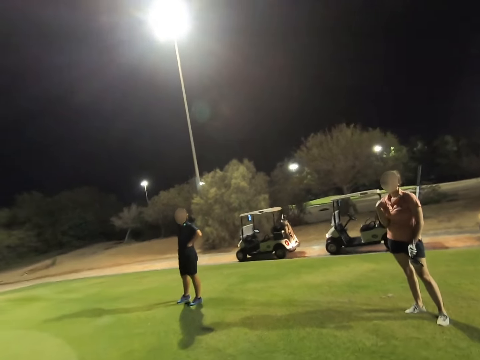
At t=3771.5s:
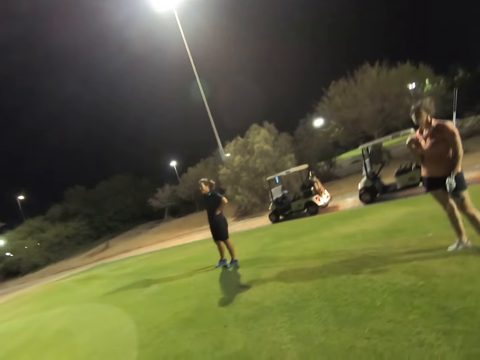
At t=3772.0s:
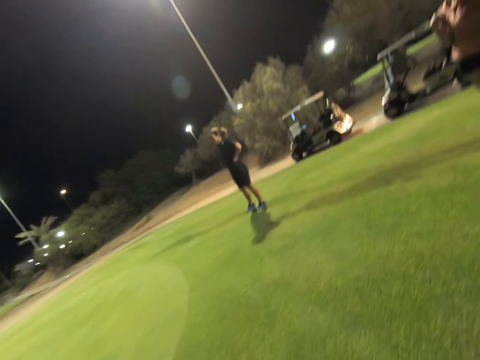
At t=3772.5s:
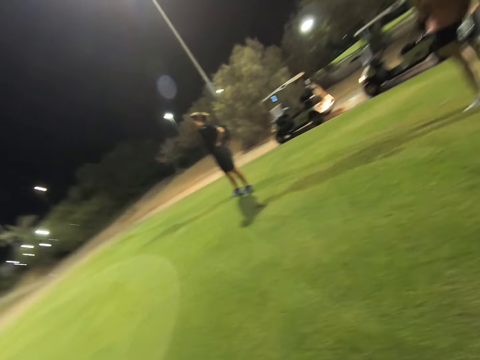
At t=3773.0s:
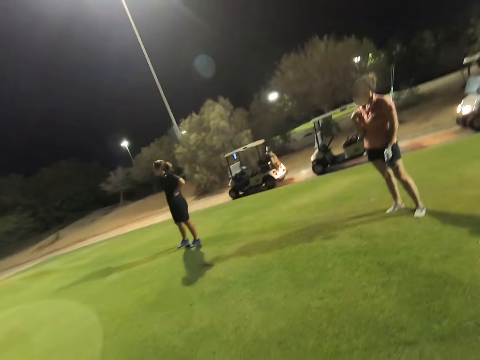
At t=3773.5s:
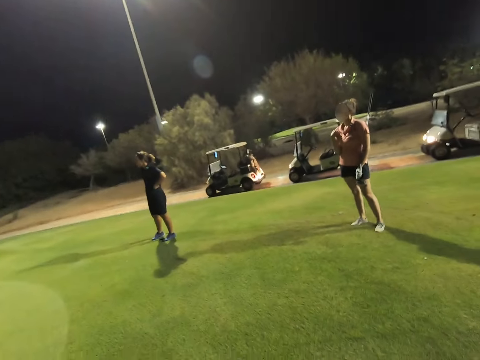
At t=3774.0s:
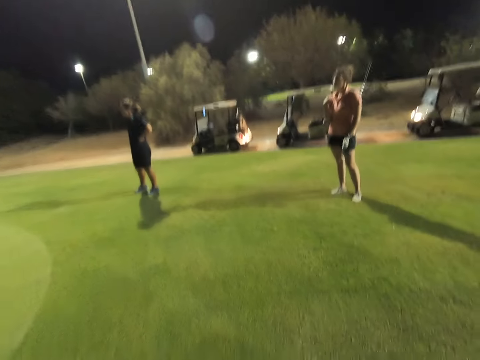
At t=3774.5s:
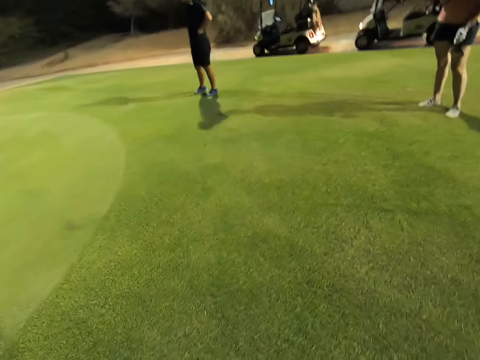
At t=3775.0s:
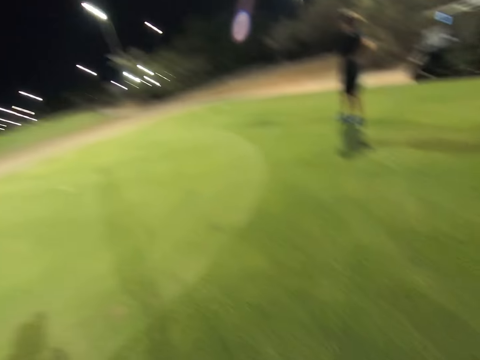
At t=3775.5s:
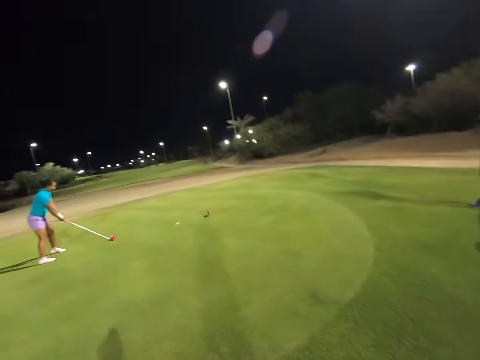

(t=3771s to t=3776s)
The camera wearer looks at a woman and another woman.

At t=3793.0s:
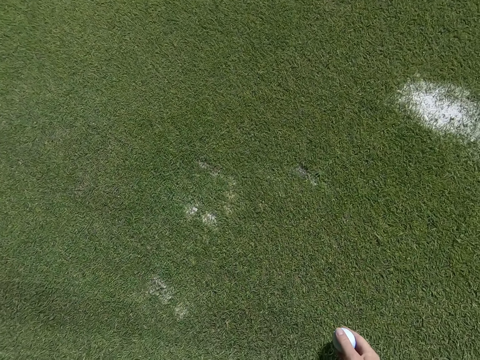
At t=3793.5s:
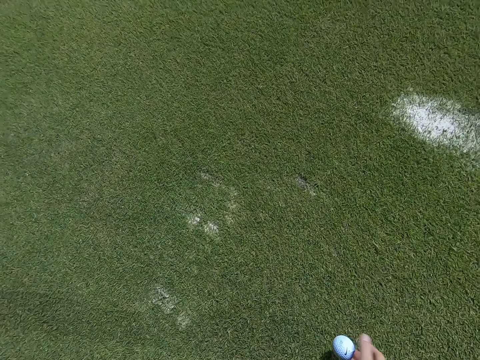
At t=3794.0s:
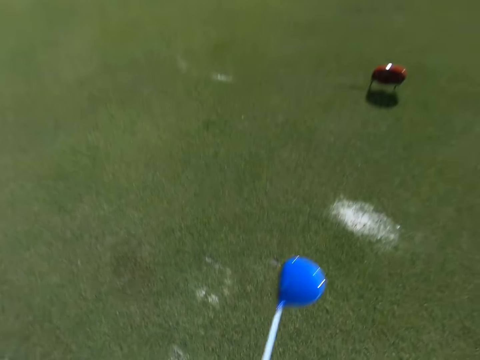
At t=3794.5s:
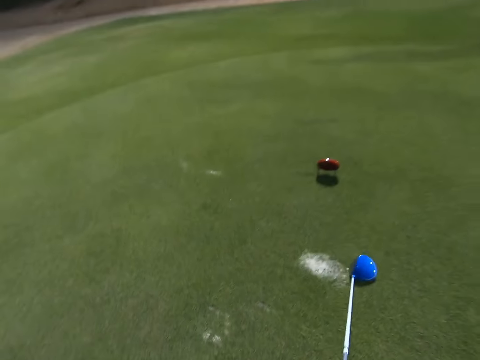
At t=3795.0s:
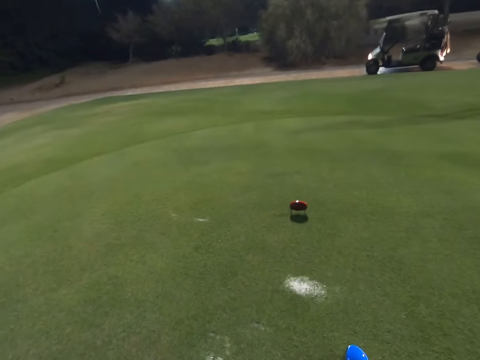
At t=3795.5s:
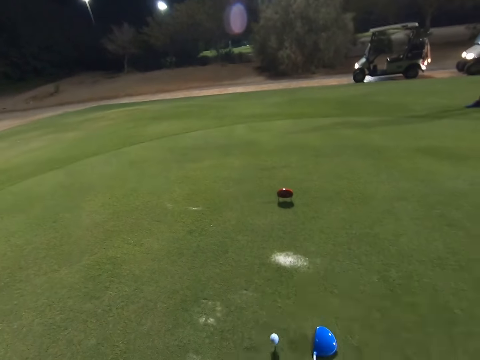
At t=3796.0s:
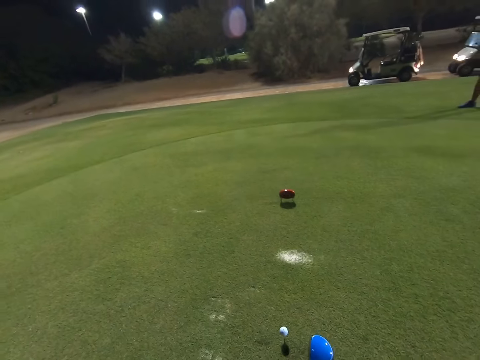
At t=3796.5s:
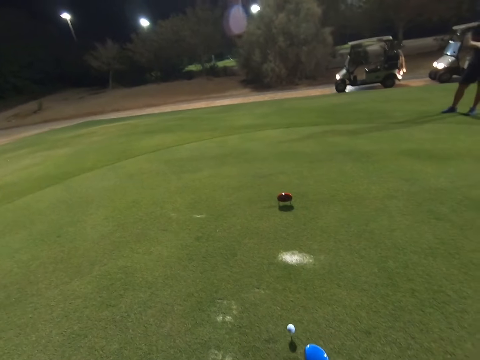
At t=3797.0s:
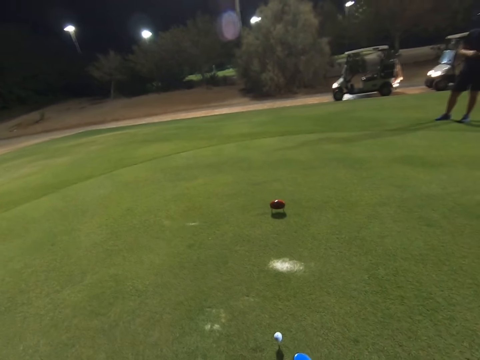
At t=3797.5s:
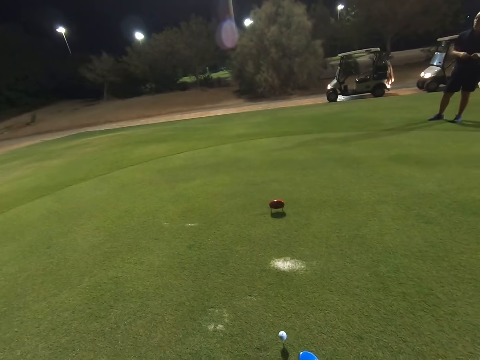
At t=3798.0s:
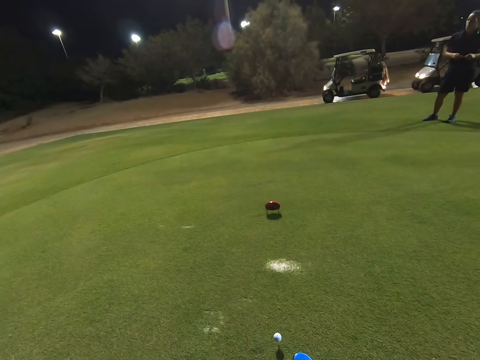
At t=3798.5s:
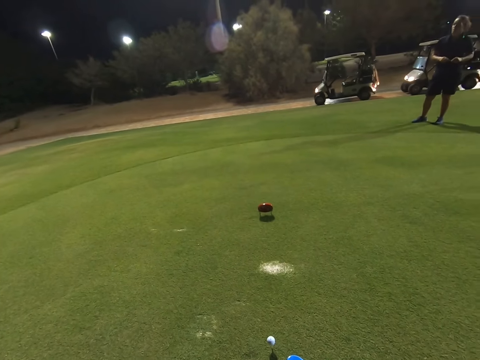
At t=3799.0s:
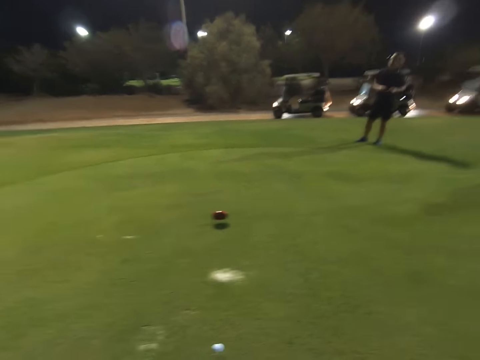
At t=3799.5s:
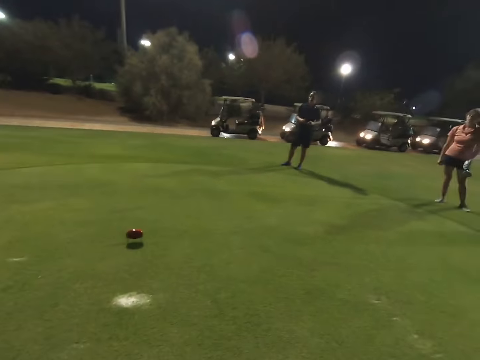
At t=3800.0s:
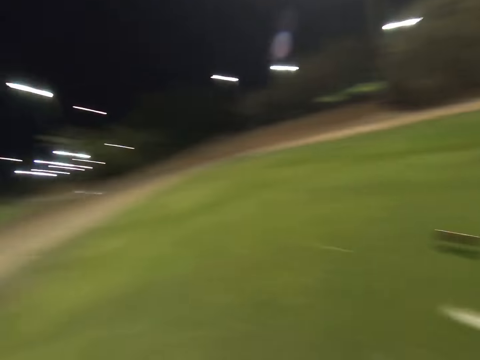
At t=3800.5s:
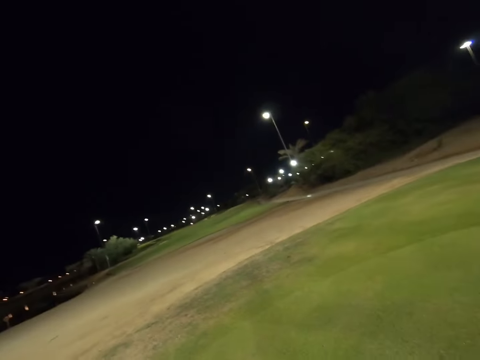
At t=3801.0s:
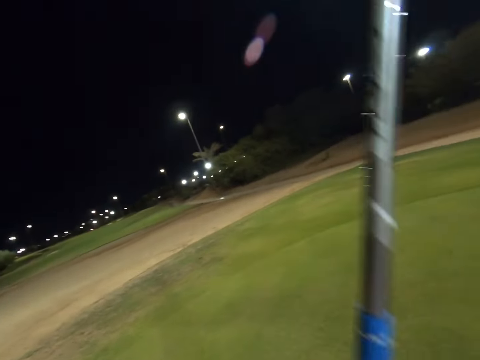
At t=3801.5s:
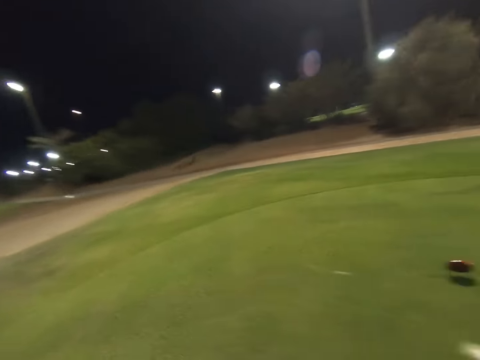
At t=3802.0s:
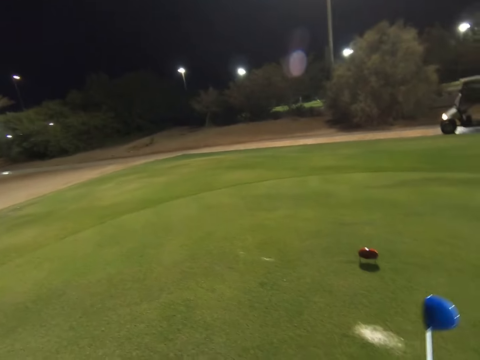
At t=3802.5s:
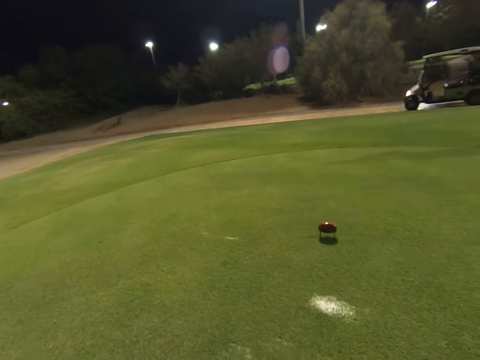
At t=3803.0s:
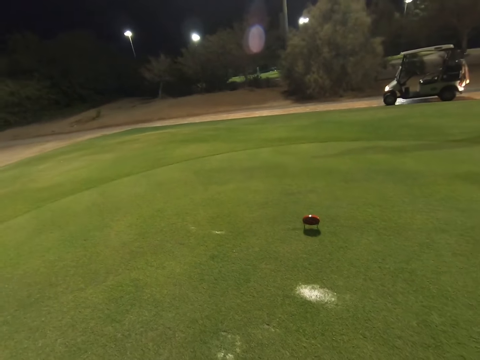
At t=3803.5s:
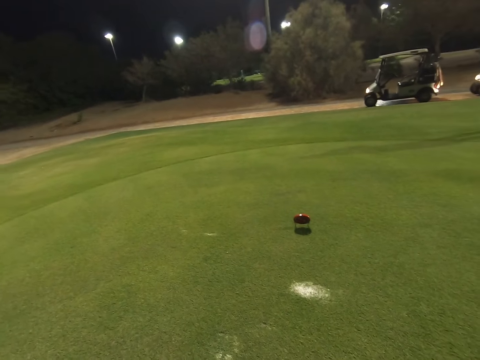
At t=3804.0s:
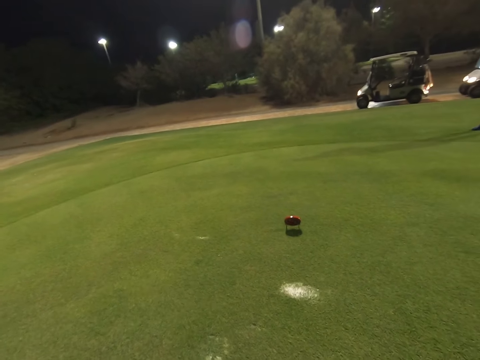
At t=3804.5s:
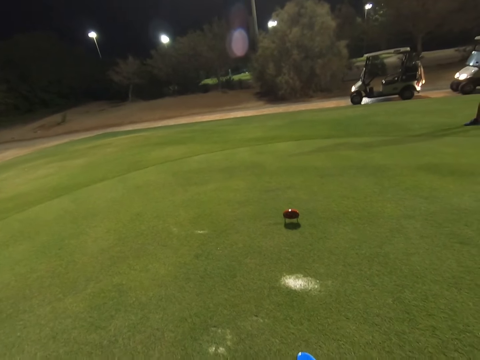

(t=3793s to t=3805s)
The camera wearer places a golf ball on the tee. They miss to hit the golf ball. They throw the ball.

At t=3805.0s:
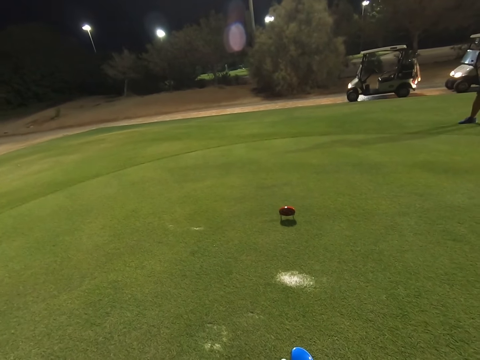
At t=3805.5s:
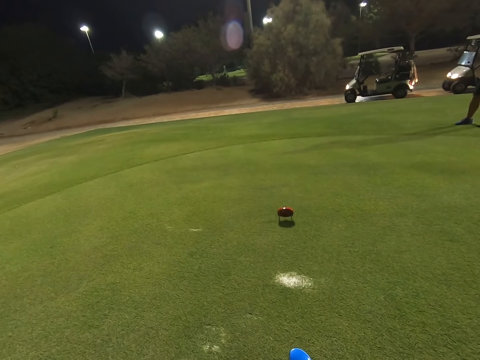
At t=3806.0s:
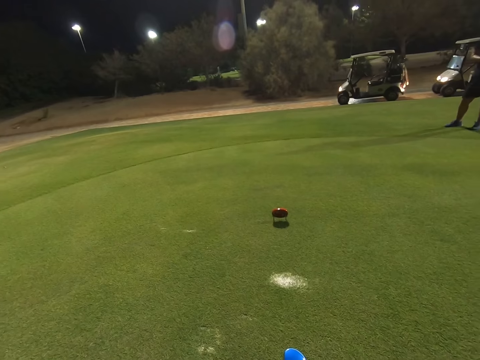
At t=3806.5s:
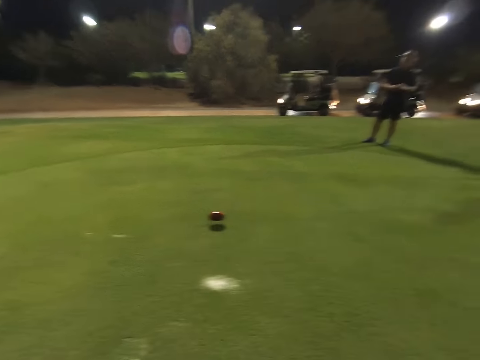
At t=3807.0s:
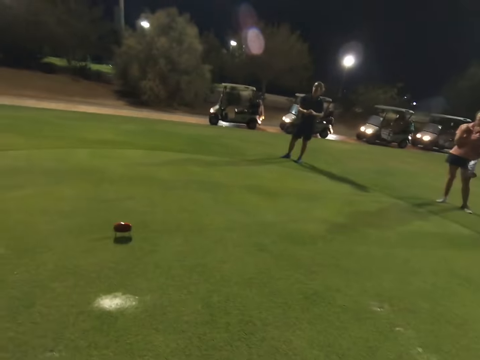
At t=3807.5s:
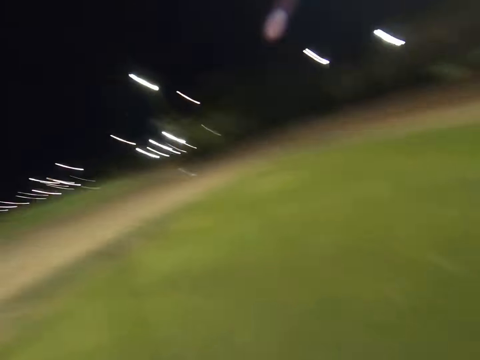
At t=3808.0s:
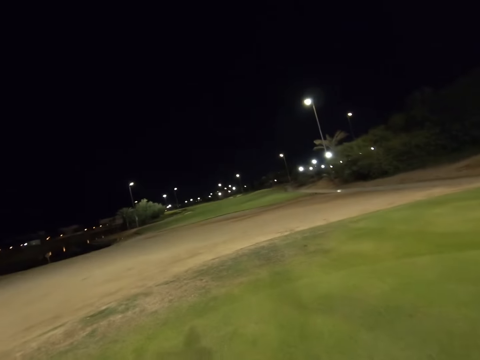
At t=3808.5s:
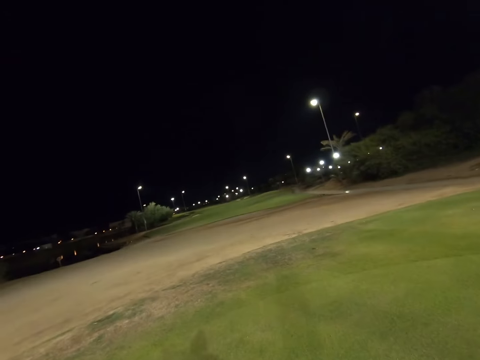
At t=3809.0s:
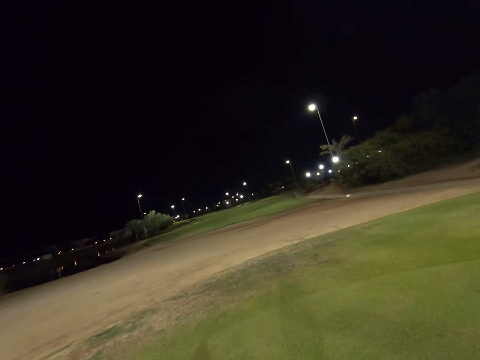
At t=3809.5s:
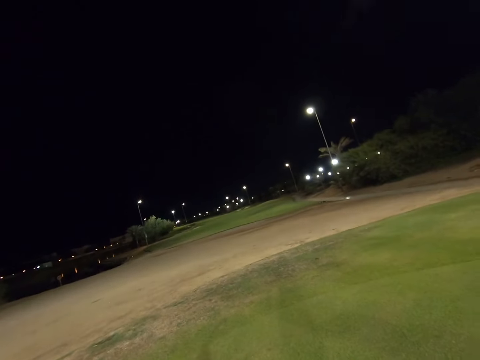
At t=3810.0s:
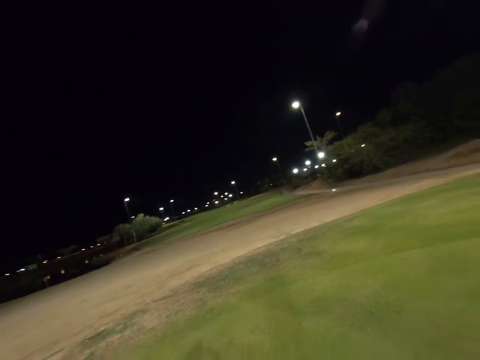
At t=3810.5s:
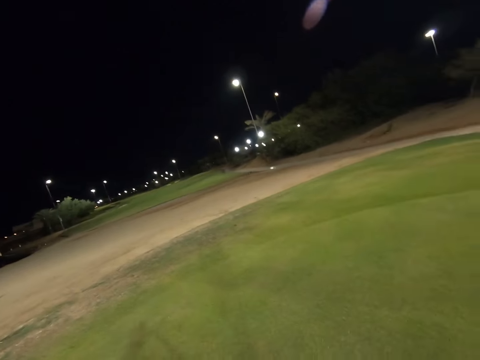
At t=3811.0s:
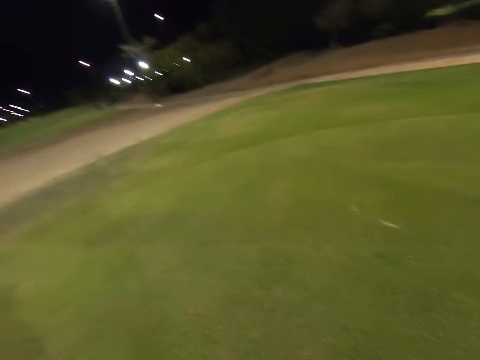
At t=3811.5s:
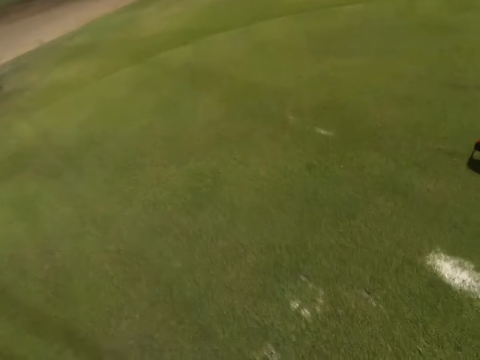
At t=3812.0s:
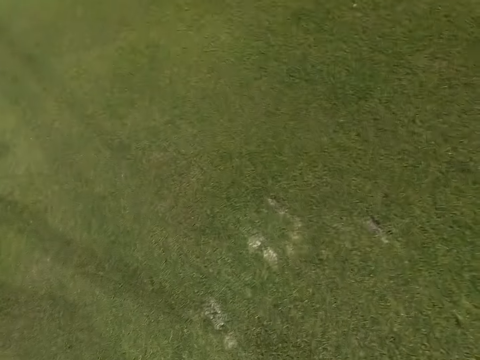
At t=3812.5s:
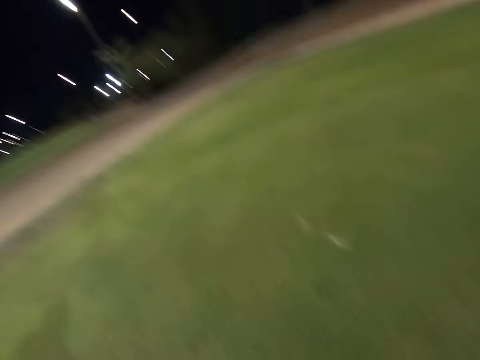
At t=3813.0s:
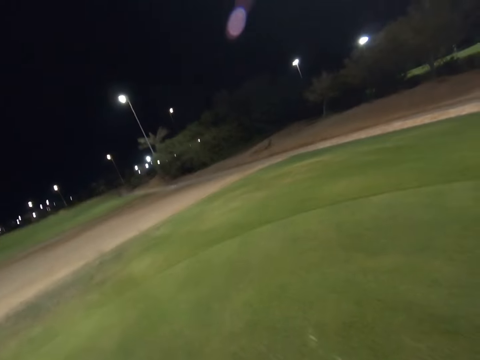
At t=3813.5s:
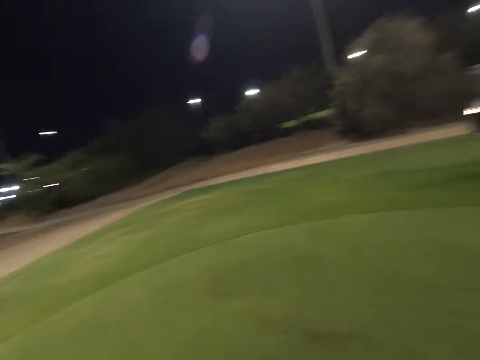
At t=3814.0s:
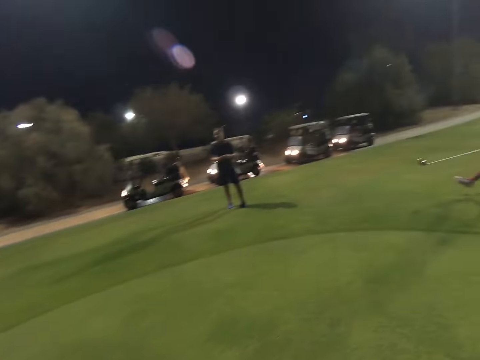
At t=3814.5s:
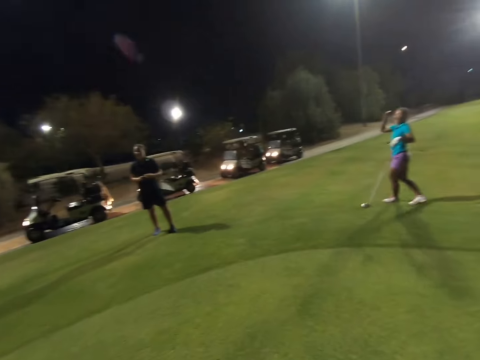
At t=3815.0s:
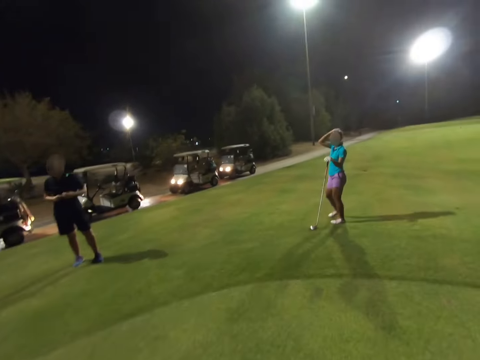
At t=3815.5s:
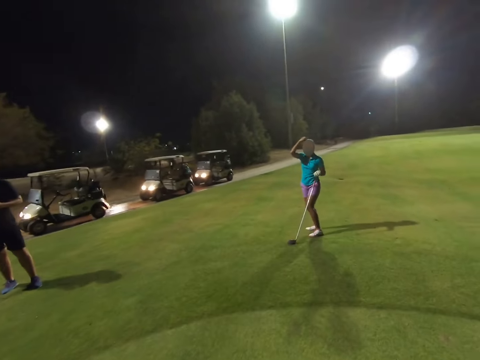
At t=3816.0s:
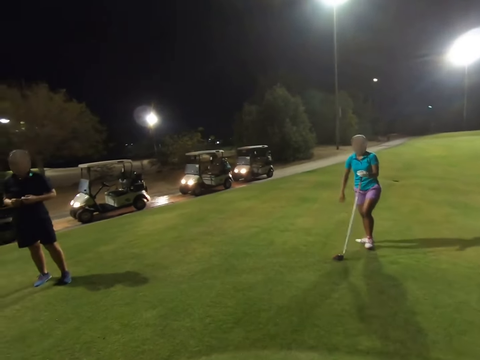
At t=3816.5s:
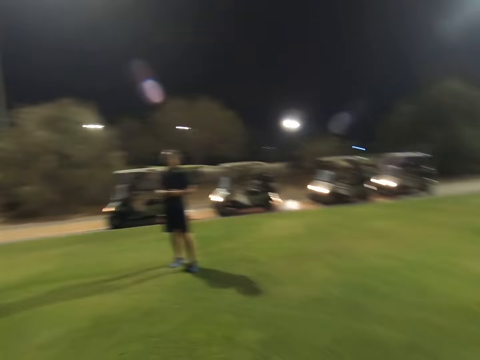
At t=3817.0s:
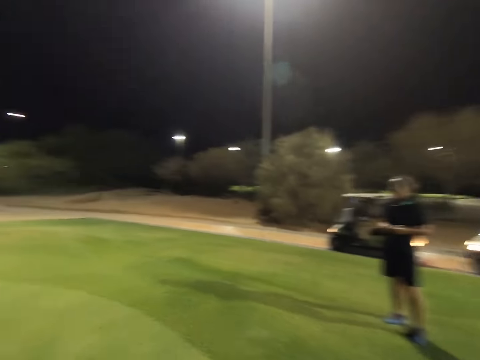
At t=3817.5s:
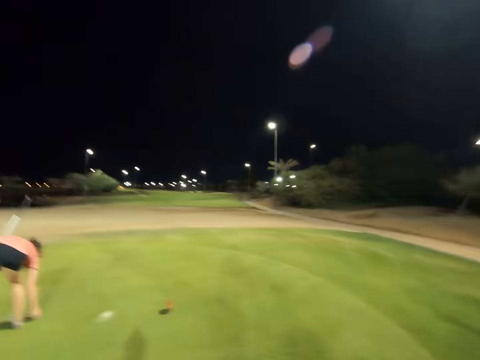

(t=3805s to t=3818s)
The camera wearer hits the golf ball. They throw the ball. They look around the field. A woman scratches her head.
